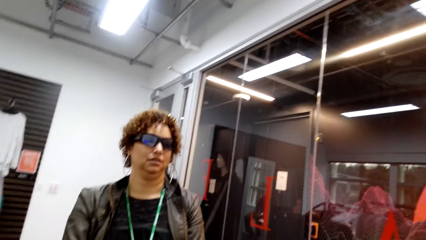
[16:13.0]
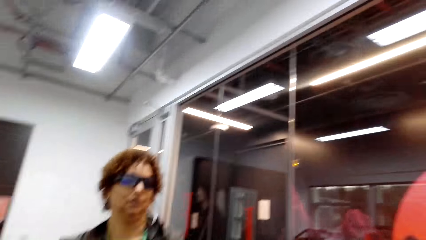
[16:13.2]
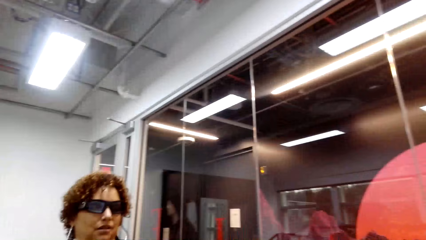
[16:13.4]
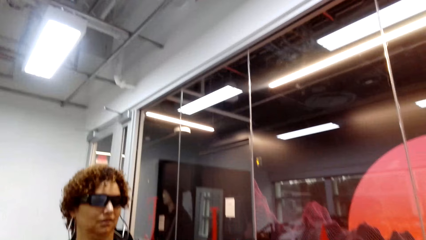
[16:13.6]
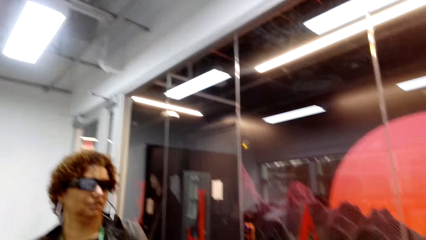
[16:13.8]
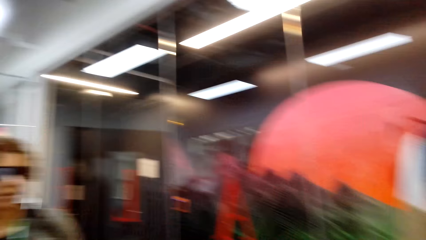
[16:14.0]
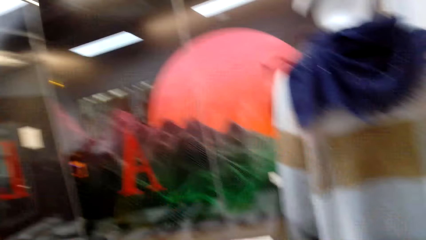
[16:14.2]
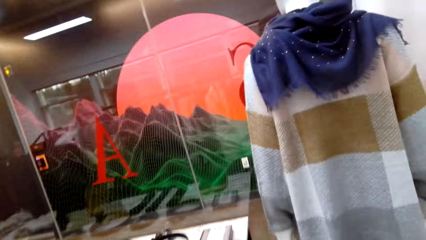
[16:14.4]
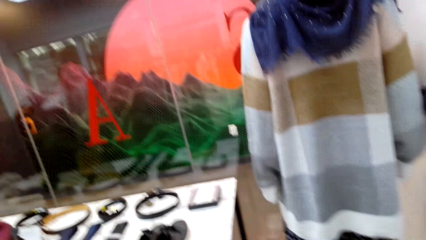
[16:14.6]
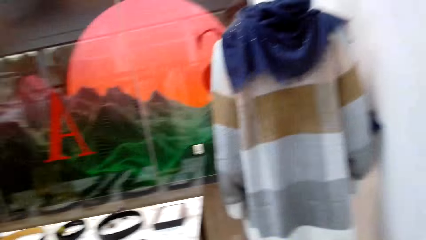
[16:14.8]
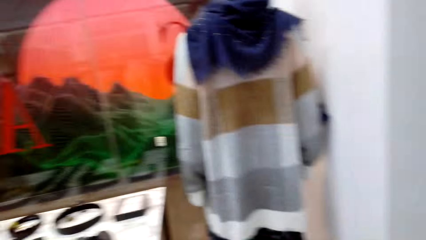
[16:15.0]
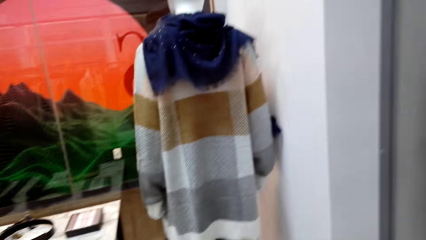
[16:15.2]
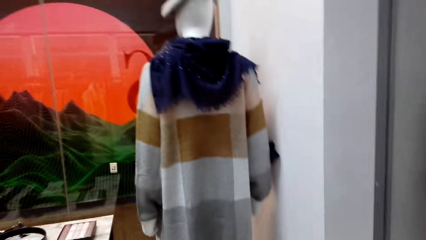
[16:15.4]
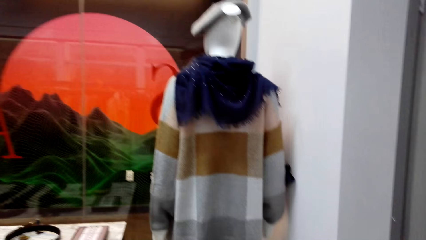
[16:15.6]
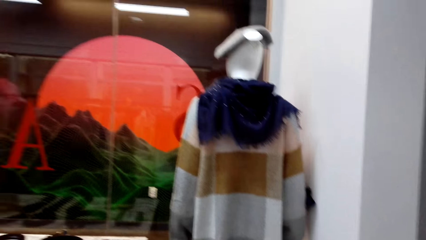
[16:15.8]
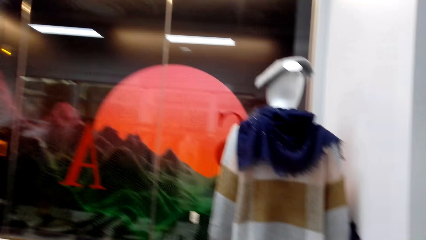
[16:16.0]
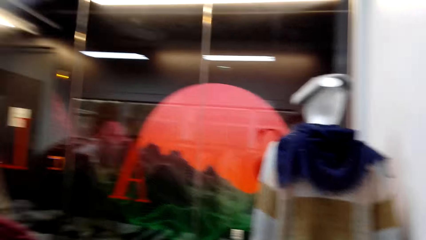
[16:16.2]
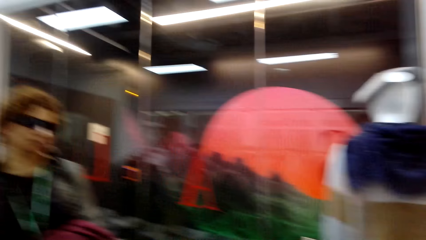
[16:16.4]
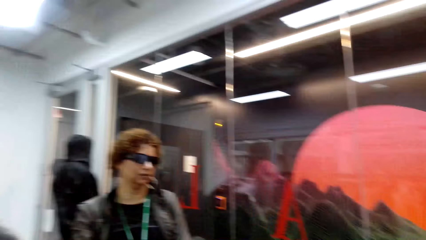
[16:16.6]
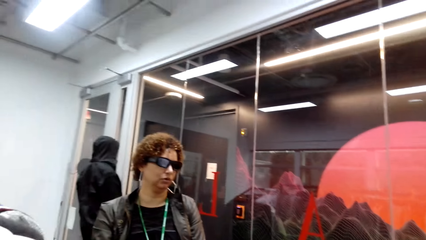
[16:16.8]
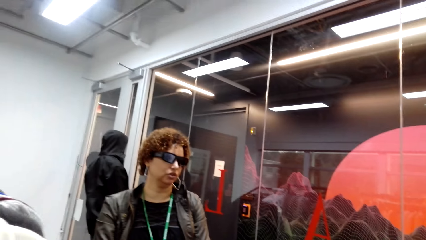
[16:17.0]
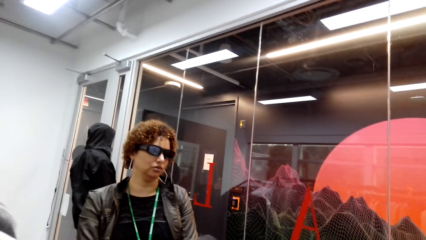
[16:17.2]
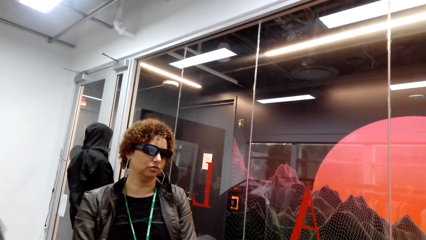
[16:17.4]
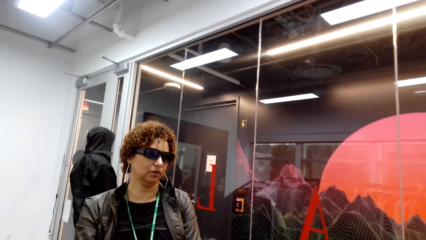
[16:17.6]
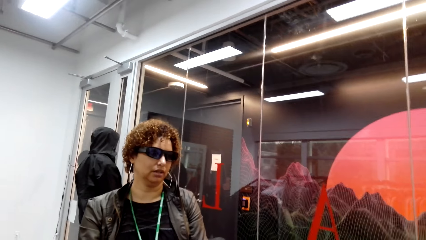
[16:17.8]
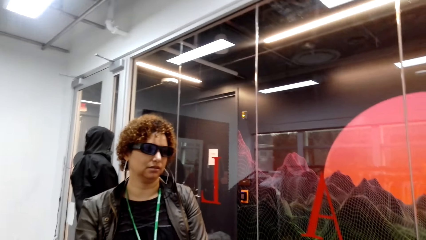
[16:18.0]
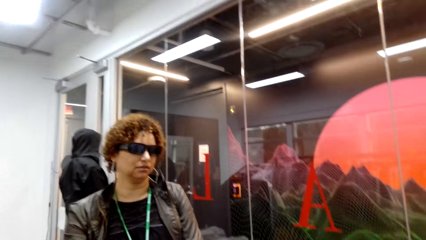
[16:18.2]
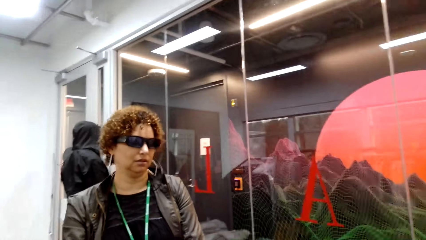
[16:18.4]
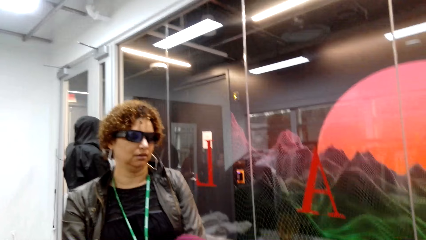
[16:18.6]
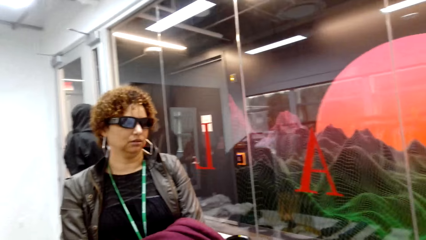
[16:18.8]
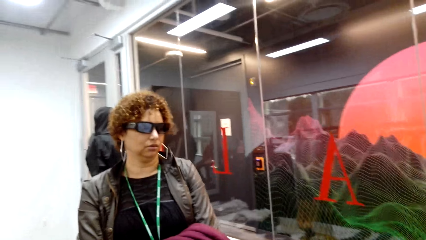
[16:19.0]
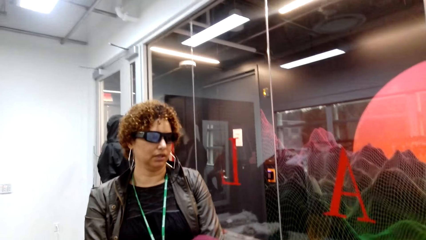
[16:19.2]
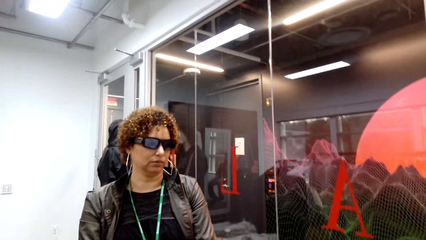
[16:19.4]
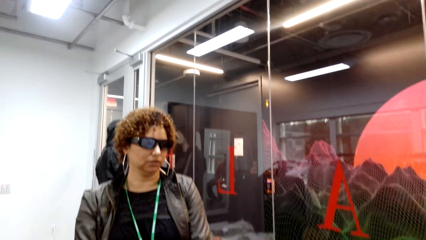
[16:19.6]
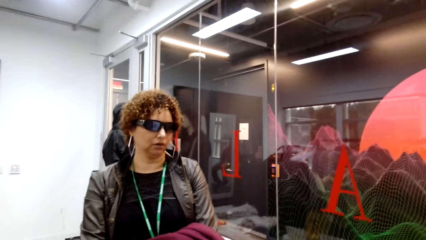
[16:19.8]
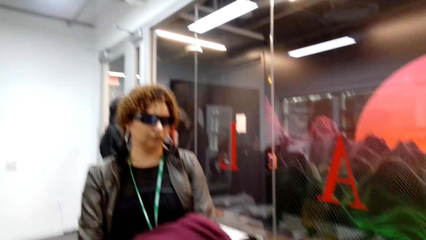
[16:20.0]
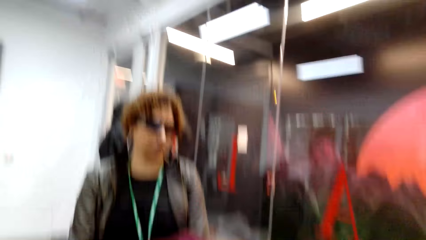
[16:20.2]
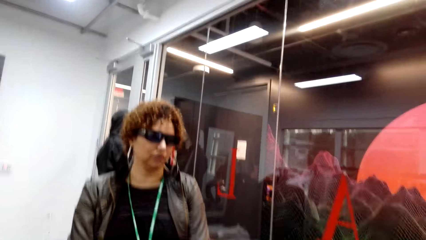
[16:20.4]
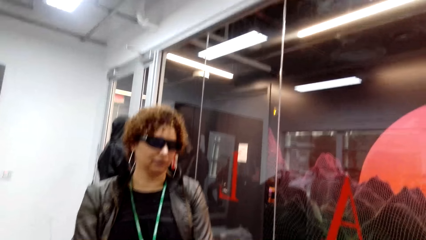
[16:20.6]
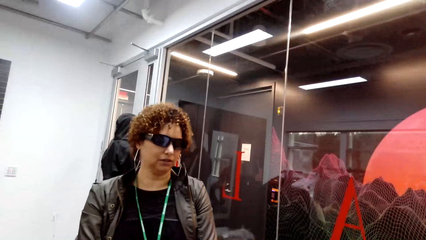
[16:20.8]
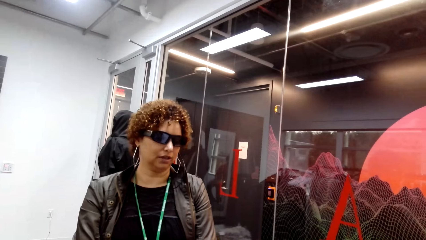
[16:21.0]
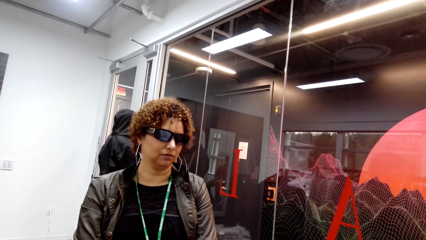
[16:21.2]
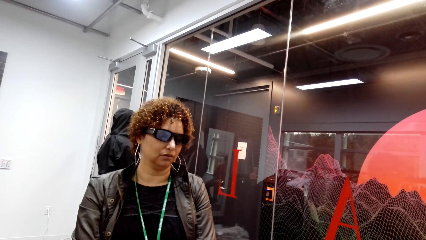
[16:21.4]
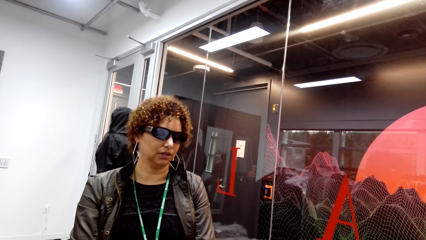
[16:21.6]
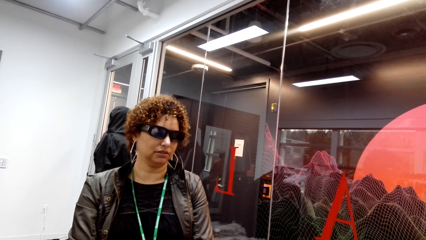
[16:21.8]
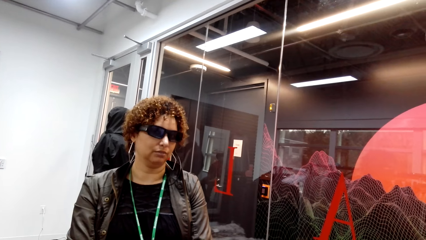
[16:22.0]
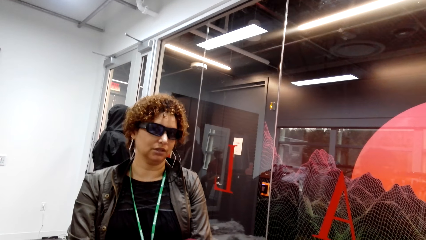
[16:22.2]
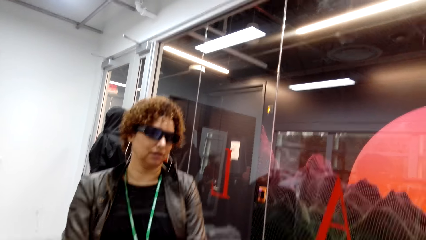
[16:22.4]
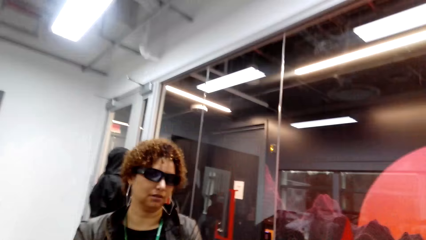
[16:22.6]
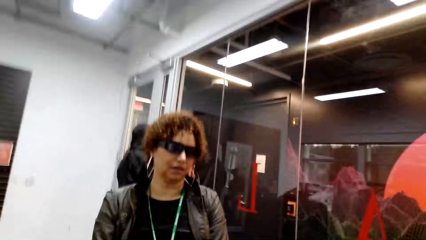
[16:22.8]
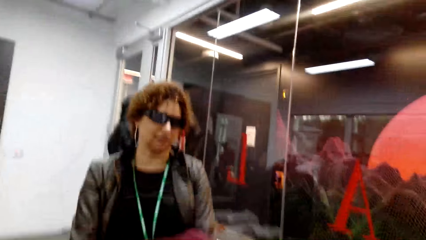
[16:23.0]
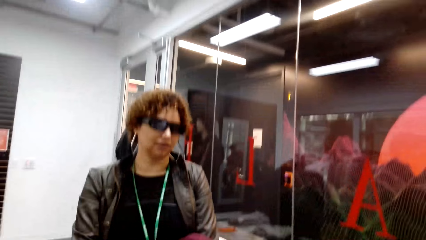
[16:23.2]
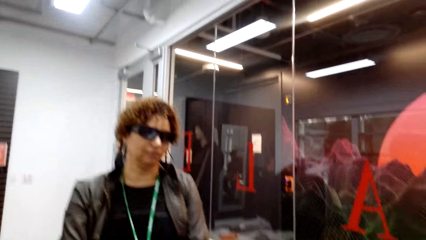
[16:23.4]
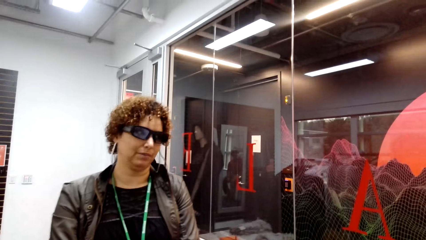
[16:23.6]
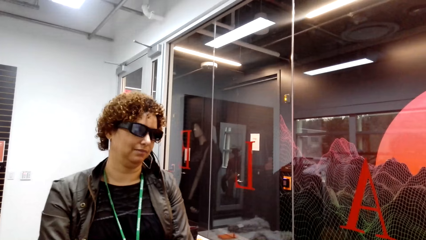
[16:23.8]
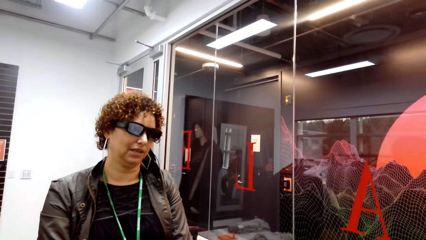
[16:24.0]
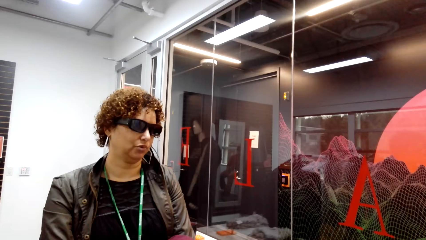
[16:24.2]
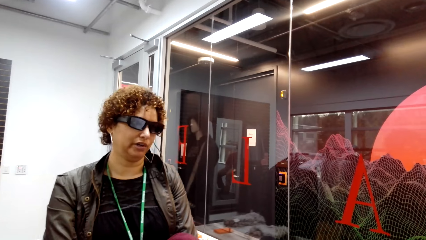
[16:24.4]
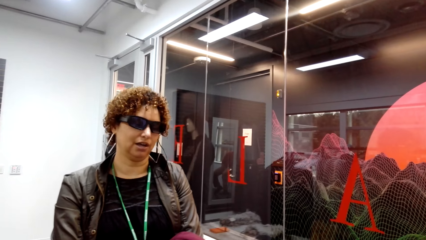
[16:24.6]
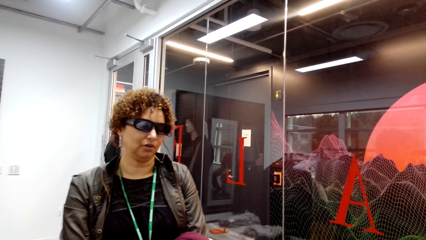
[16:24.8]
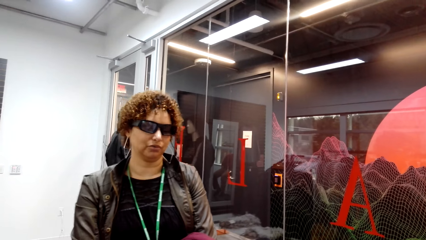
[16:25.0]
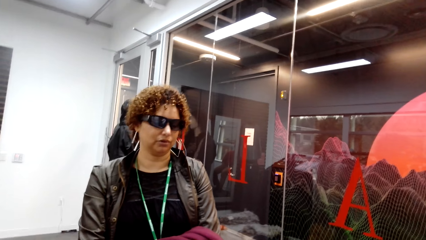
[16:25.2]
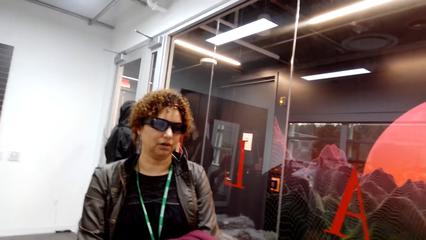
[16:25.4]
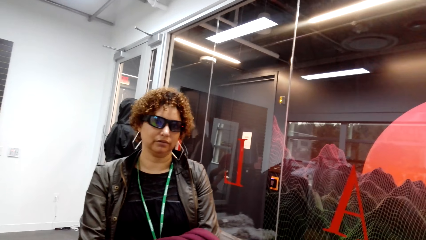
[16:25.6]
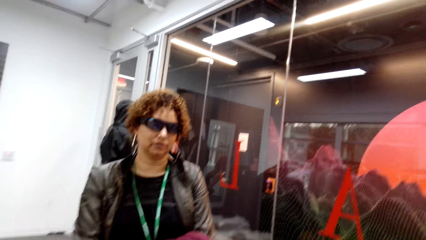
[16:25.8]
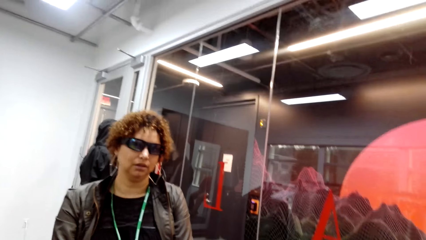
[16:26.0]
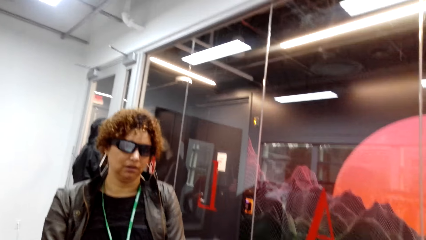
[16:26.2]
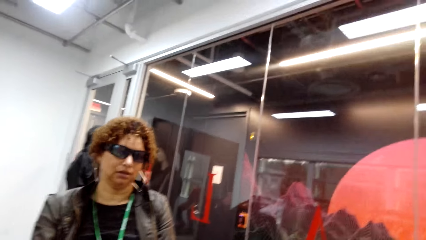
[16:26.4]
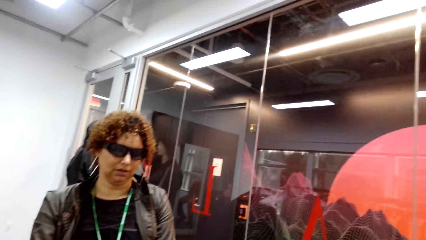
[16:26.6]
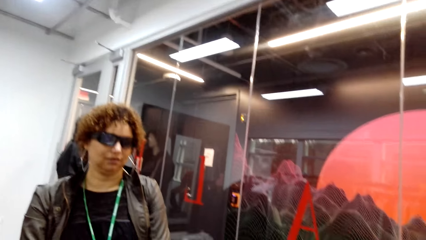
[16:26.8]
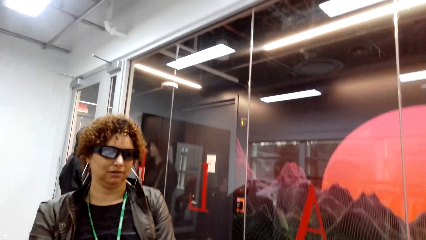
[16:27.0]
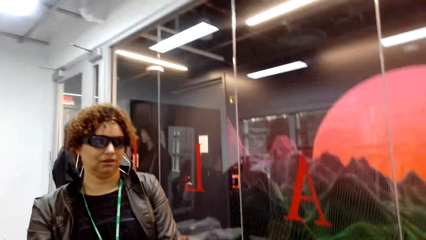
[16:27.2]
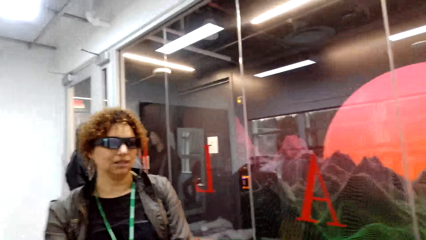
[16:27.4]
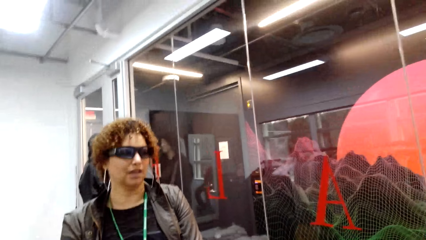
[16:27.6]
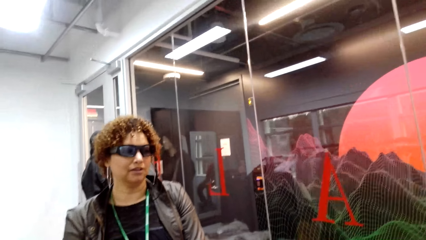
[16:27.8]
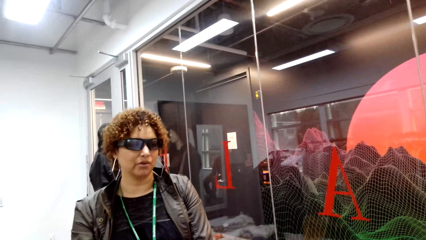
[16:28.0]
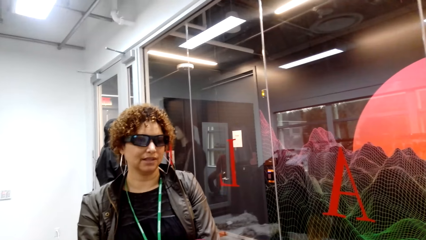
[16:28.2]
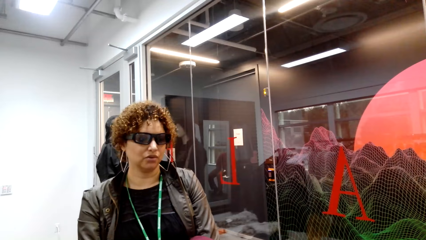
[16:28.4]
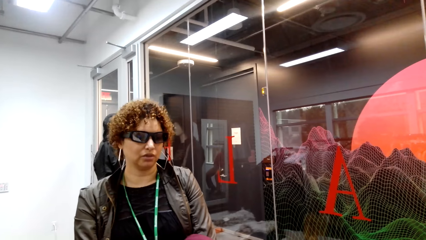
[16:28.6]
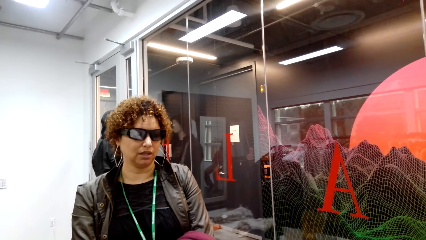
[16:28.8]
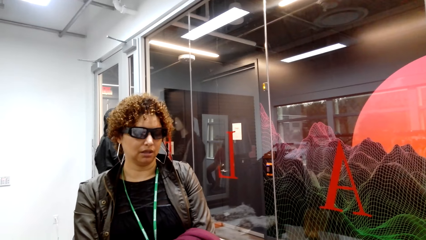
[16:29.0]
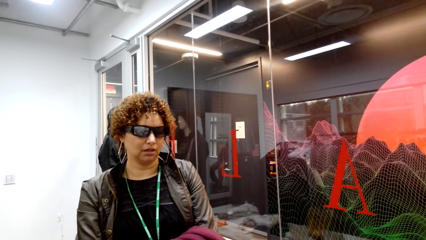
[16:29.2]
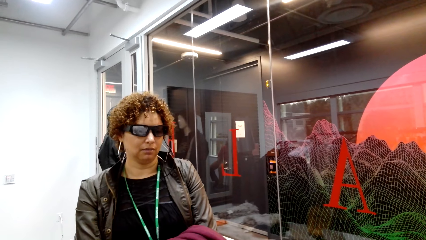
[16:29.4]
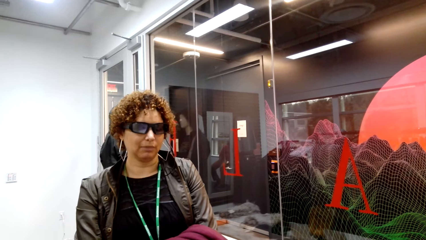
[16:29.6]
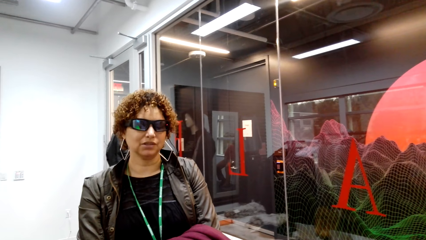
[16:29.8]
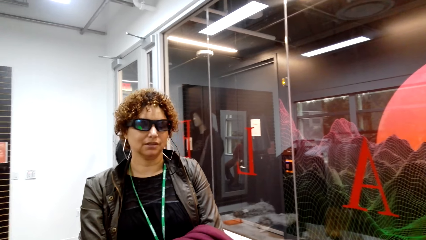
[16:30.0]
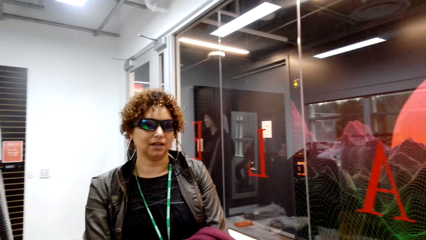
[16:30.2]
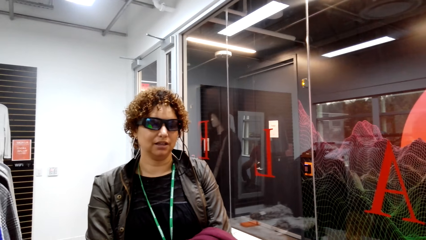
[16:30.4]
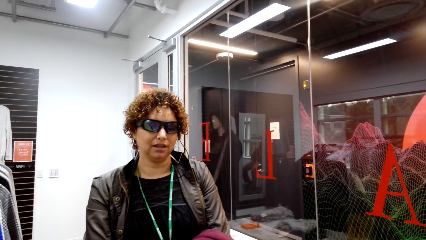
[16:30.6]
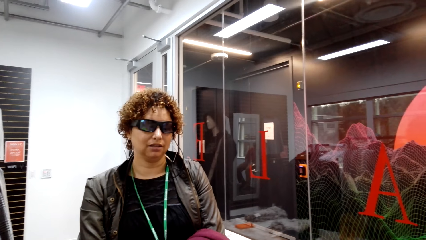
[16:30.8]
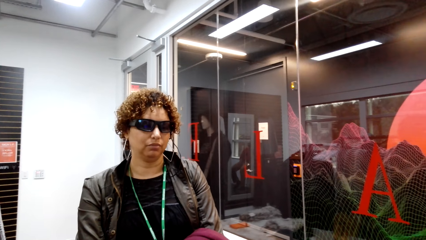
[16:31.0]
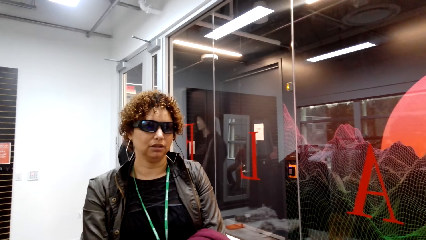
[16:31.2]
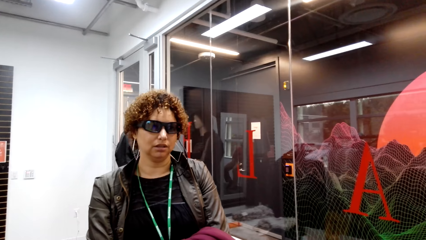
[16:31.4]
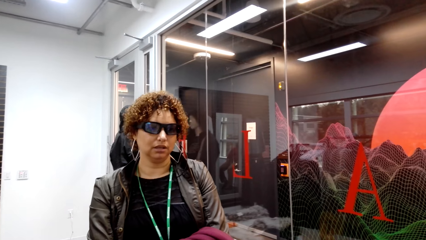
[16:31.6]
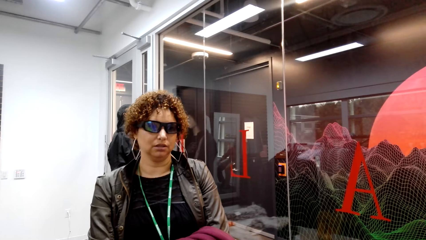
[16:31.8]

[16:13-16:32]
The camera wearer looks at the scarf. They look at the woman.
